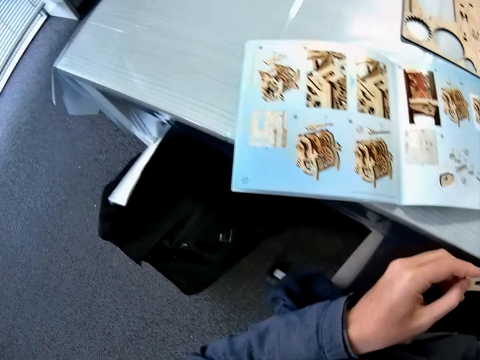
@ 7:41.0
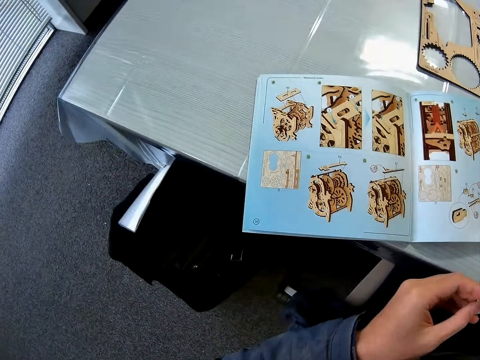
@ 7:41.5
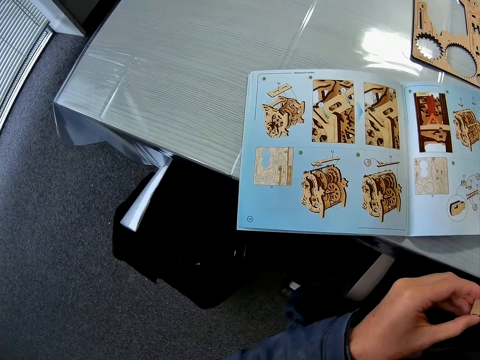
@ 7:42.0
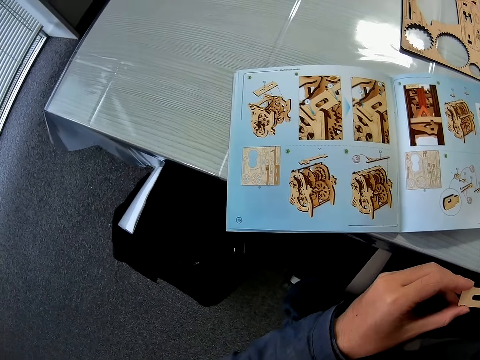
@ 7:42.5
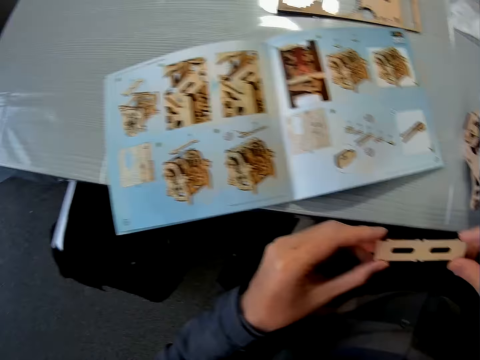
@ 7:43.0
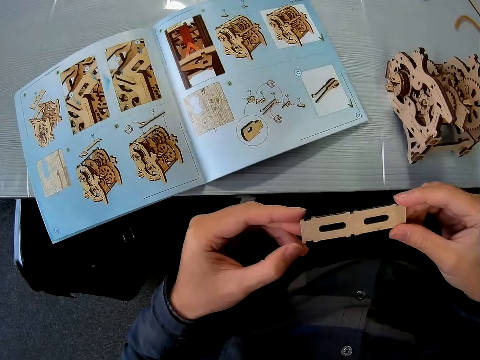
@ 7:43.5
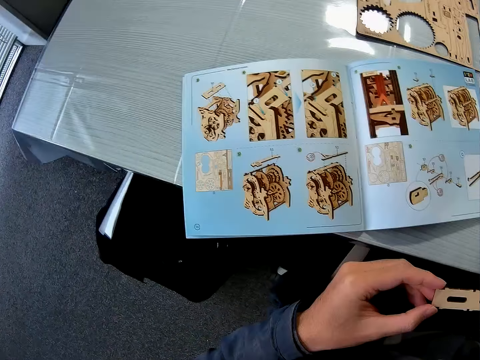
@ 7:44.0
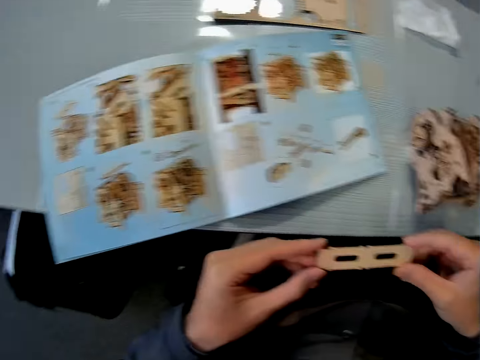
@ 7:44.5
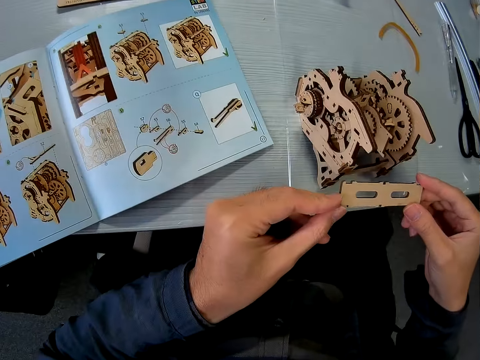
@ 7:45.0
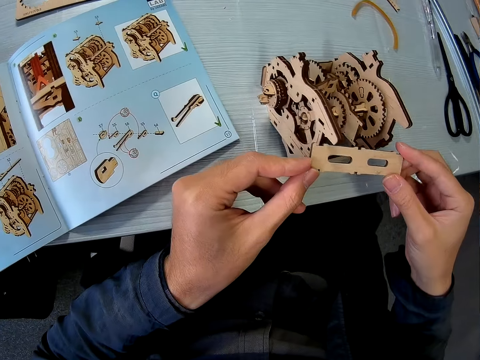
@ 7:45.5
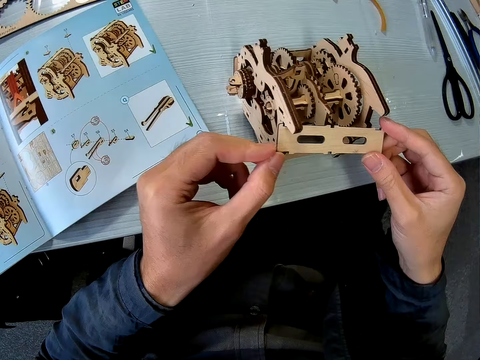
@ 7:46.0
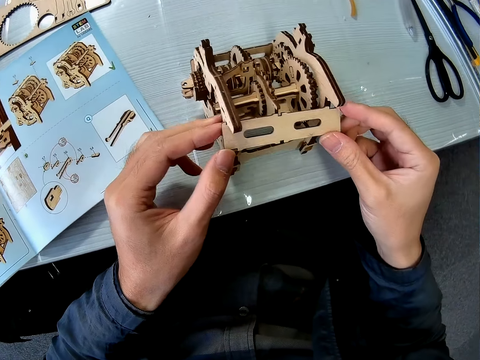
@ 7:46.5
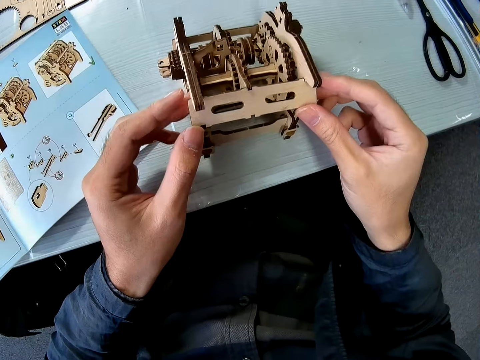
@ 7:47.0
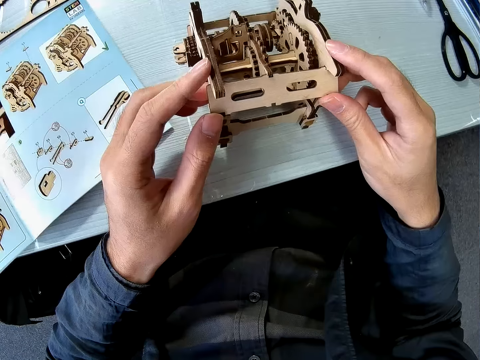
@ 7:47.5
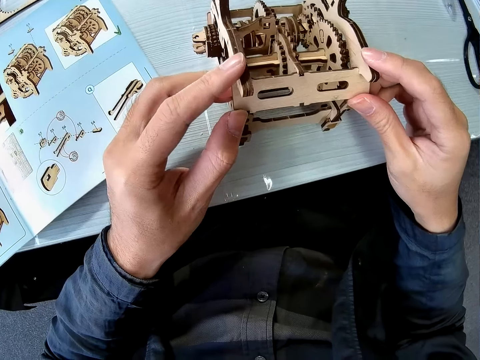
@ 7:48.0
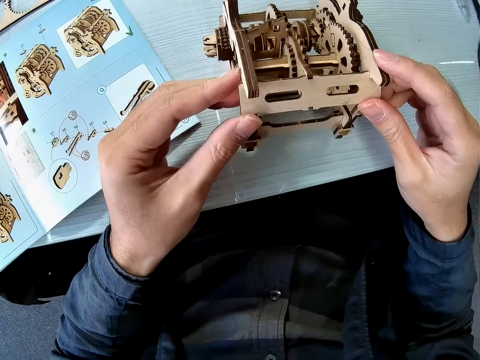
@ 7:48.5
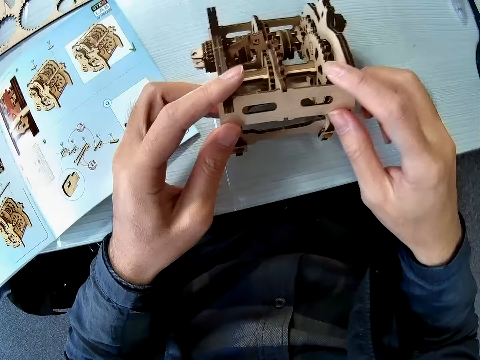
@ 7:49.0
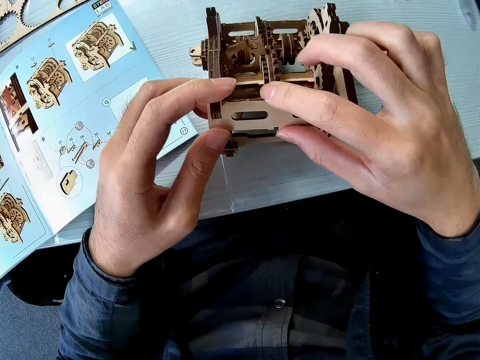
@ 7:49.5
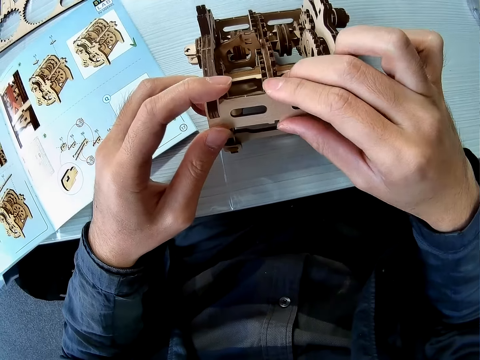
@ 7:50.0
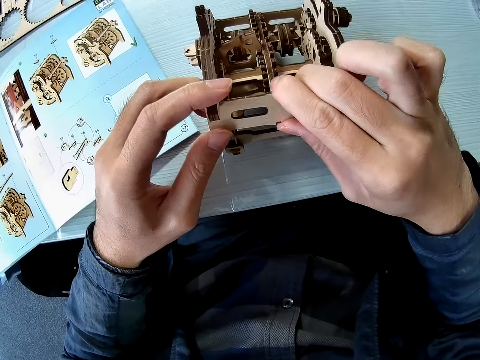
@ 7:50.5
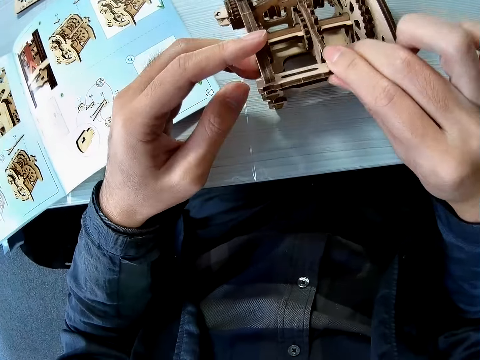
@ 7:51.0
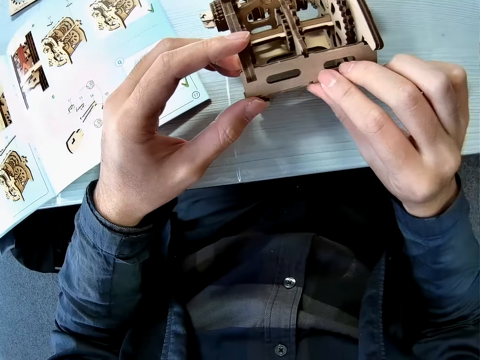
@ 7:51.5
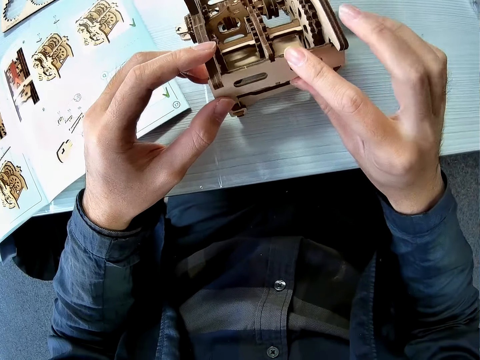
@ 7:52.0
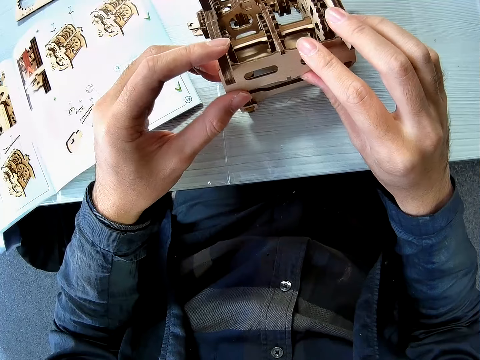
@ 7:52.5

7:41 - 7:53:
The camera wearer looks at the manual. They look at the craft material. They look at the manual. They move the craft material. They fix the craft material on the wooden engine kit.

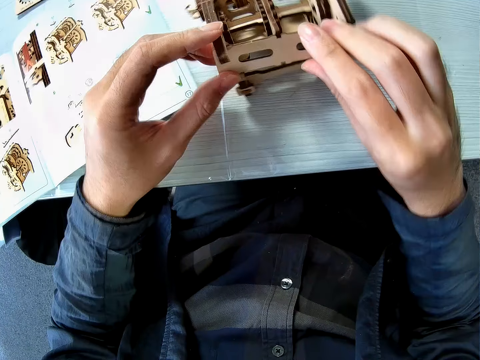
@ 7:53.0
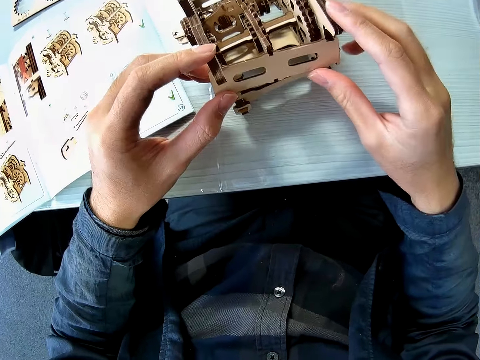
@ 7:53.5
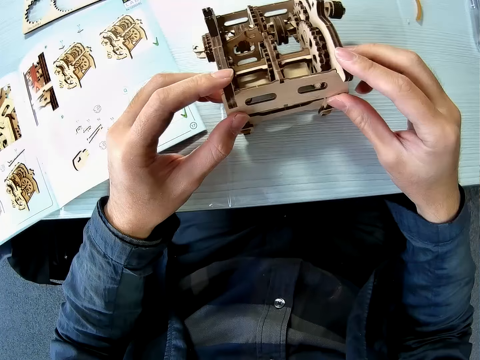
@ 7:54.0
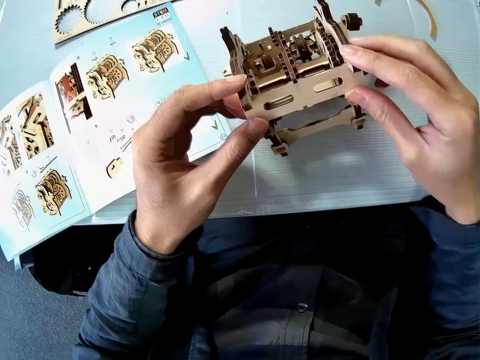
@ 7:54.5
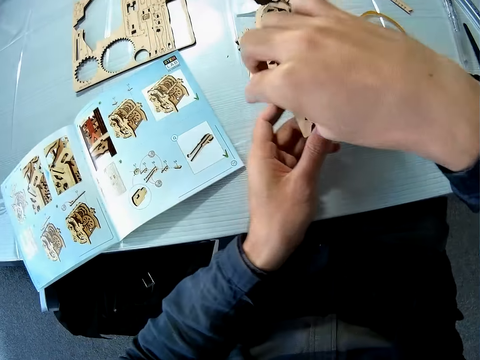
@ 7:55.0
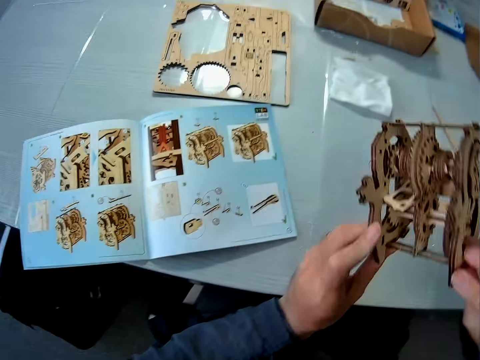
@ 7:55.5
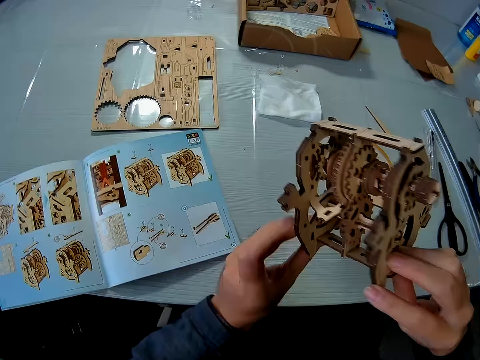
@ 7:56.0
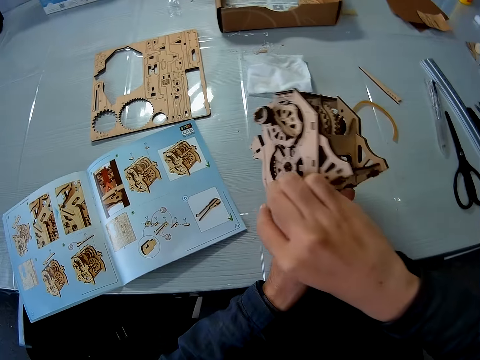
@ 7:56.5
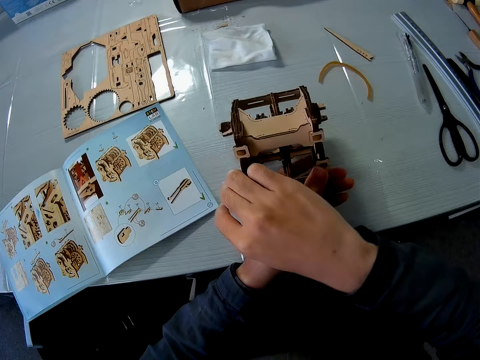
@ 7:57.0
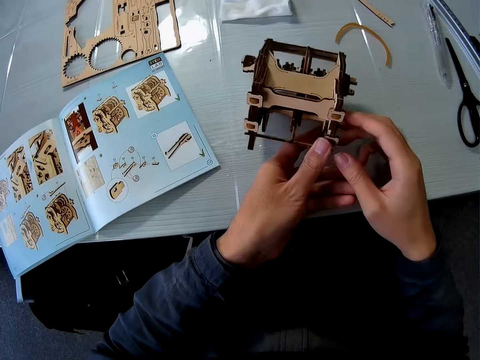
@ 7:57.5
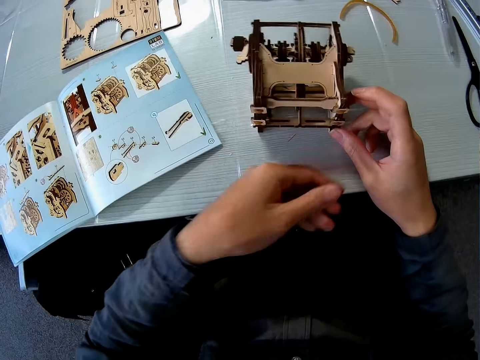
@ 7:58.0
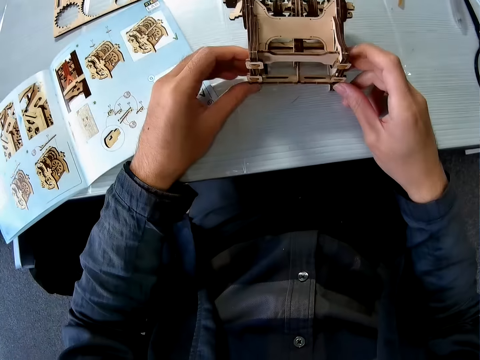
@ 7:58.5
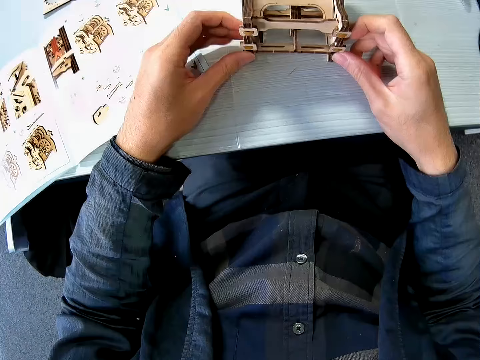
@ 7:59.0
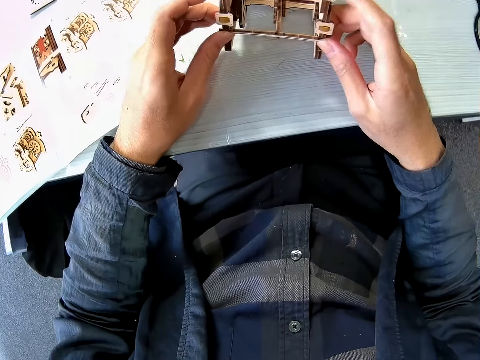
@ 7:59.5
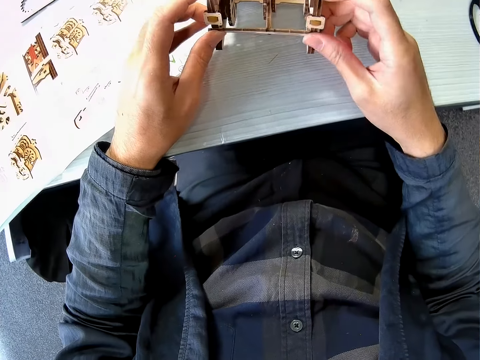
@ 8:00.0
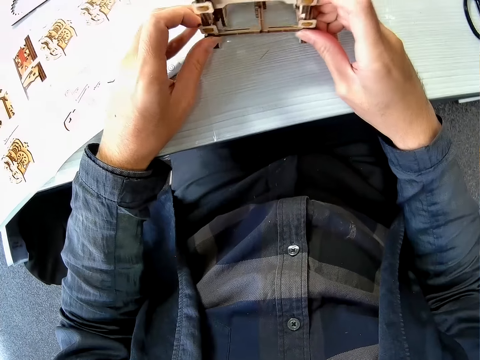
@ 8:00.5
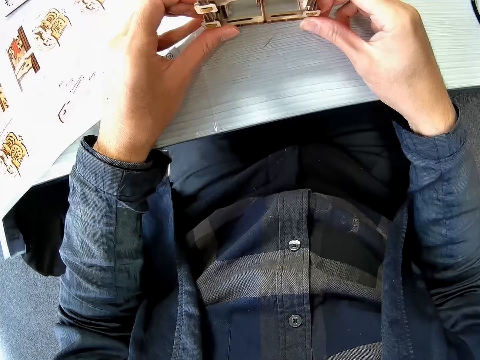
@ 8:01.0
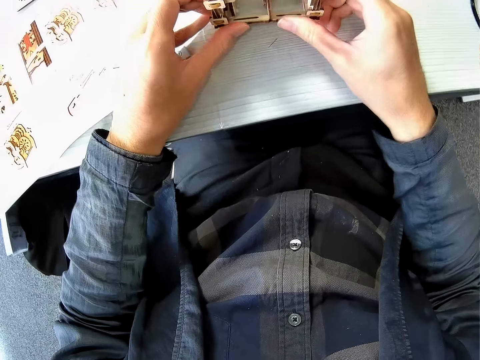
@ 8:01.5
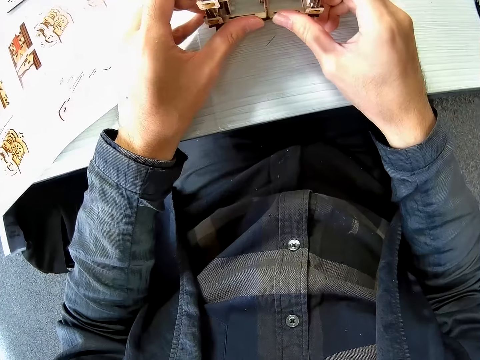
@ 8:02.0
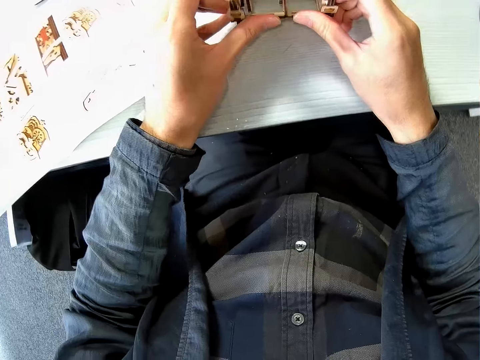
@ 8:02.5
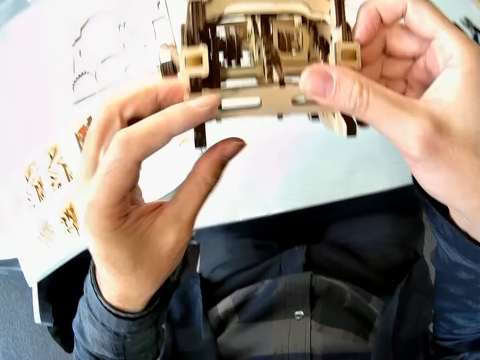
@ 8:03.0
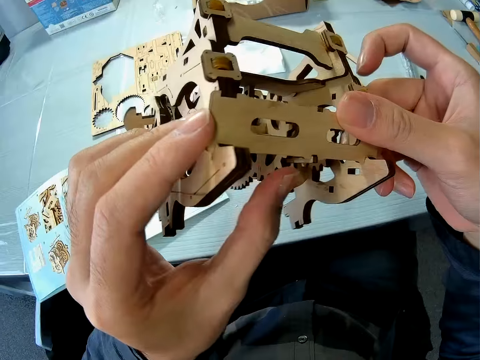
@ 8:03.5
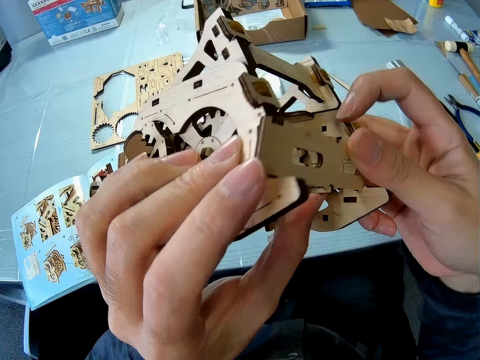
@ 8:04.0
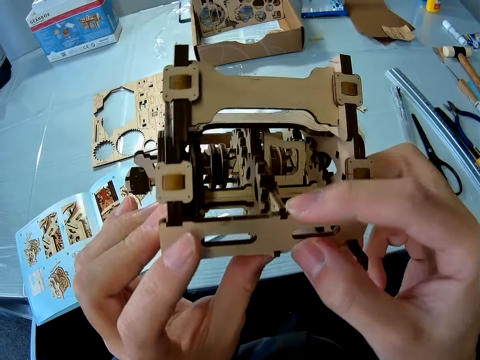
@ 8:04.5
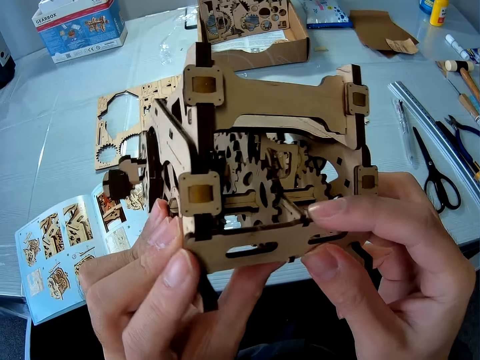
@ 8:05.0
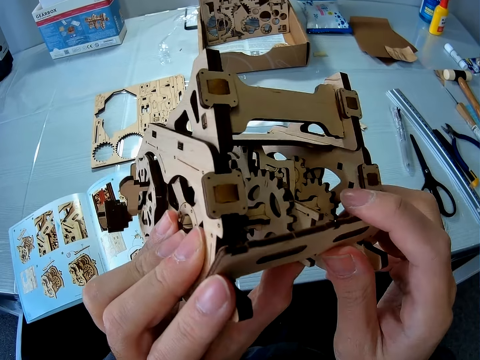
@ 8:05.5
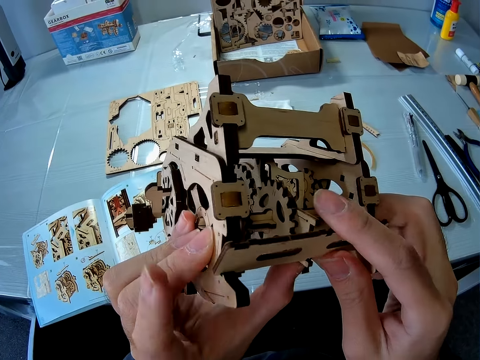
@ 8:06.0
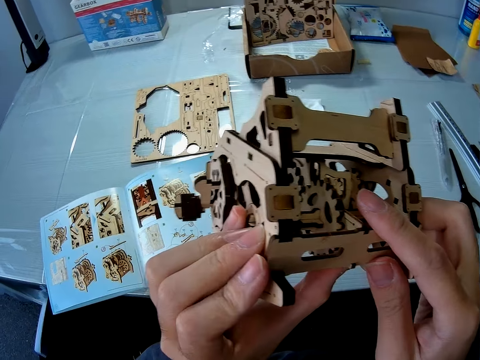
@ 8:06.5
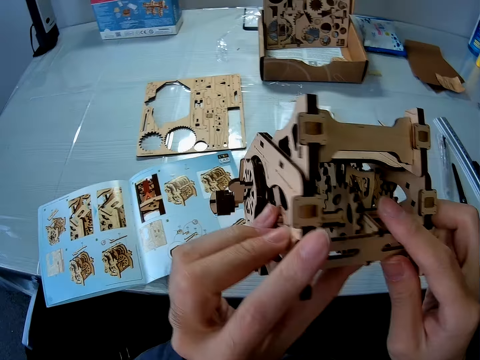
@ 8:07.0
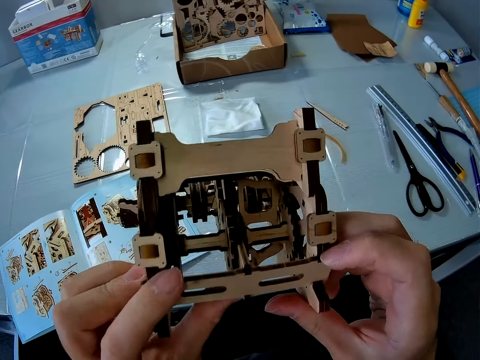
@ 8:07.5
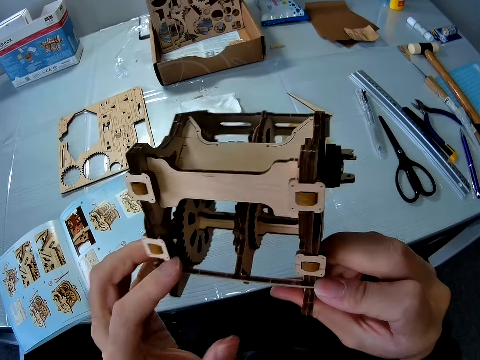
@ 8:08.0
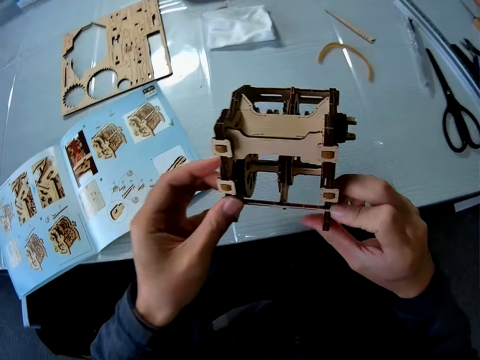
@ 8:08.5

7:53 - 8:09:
The camera wearer turns the wooden engine kit upside down. They place the wooden engine kit on the table. They hold the wooden engine kit. They fix the craft material on the wooden engine kit. They pick up the wooden engine kit from the table. They look at the wooden engine kit.
